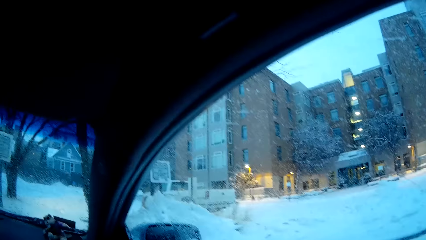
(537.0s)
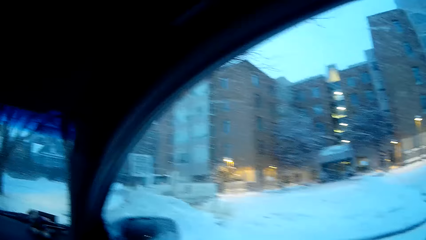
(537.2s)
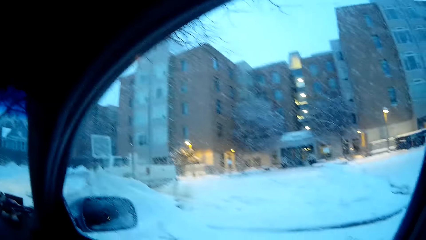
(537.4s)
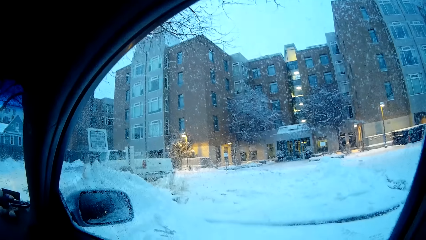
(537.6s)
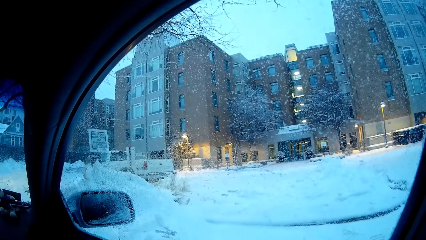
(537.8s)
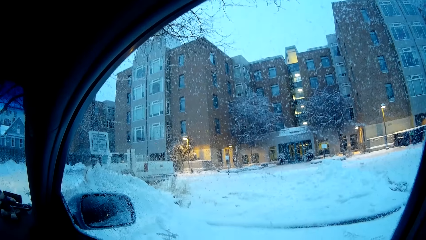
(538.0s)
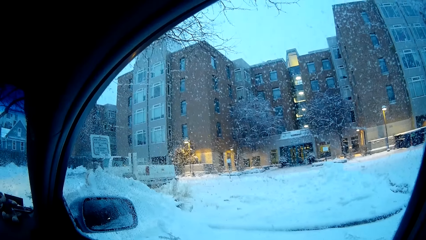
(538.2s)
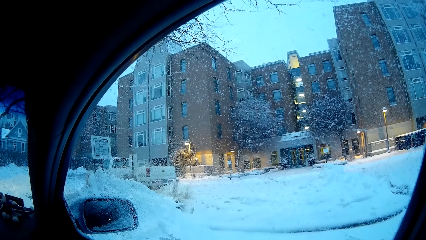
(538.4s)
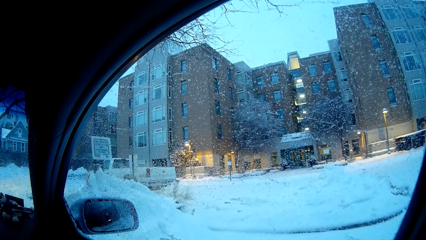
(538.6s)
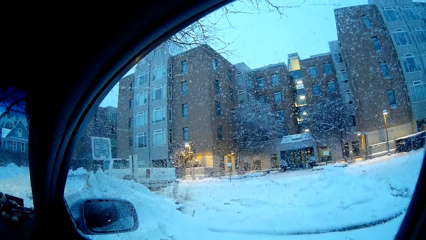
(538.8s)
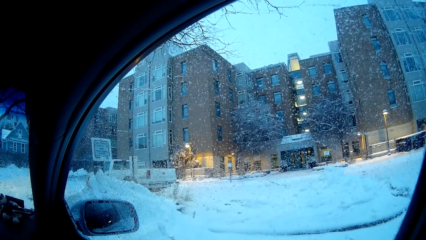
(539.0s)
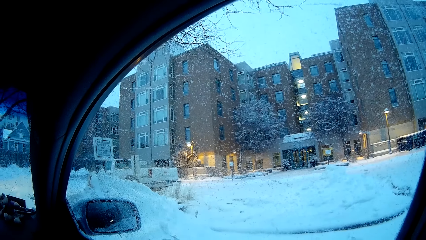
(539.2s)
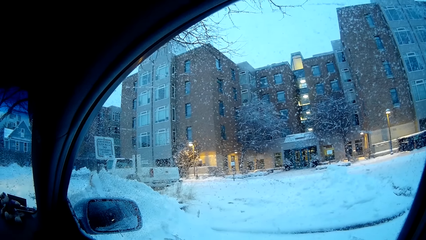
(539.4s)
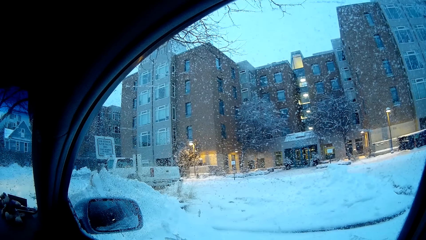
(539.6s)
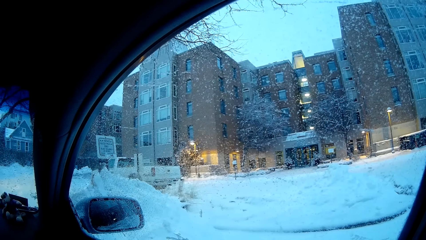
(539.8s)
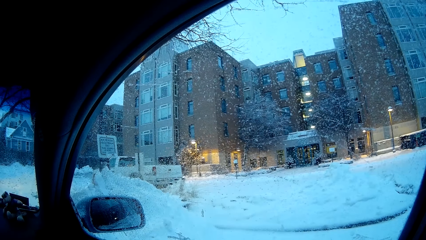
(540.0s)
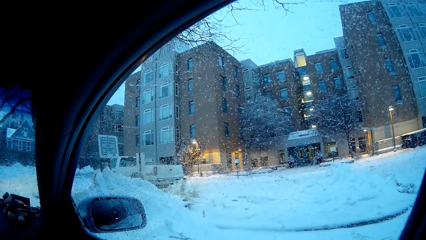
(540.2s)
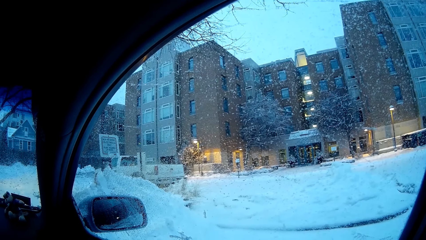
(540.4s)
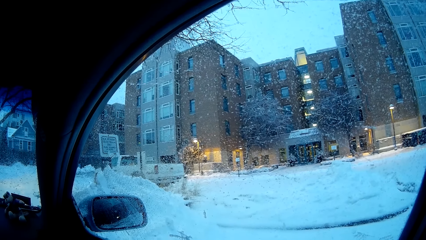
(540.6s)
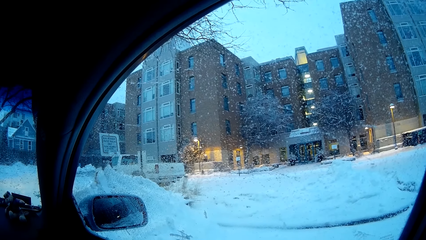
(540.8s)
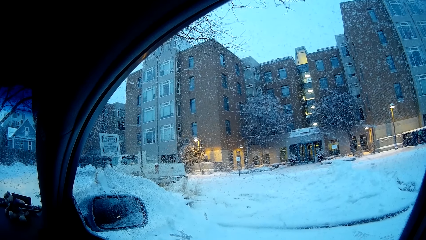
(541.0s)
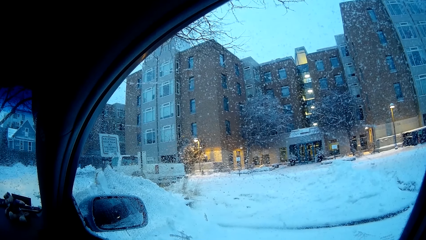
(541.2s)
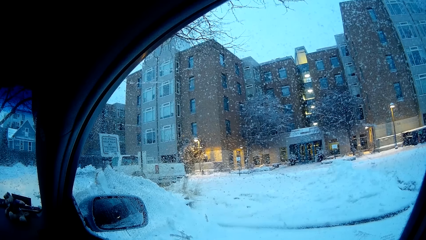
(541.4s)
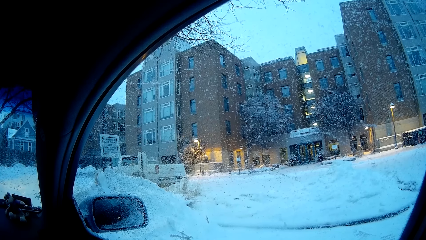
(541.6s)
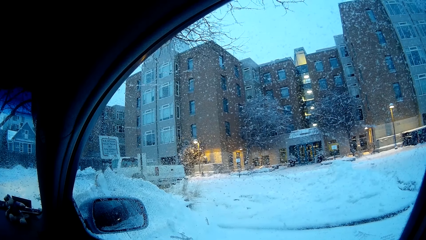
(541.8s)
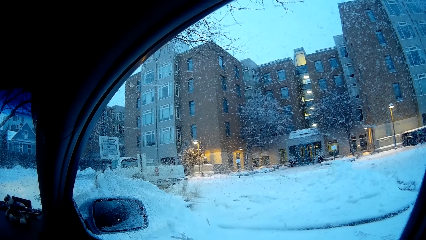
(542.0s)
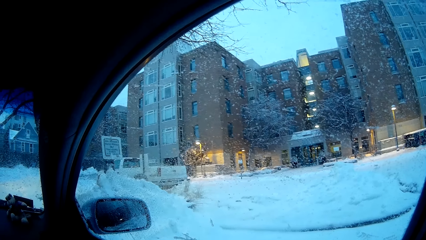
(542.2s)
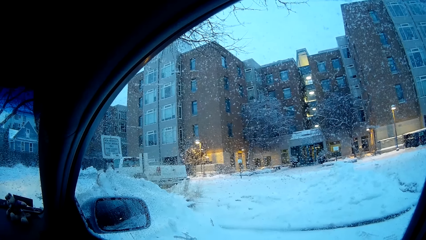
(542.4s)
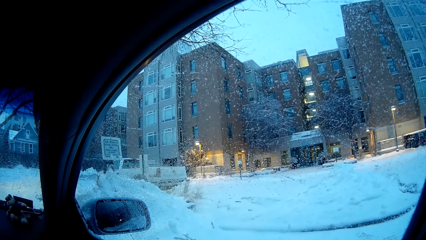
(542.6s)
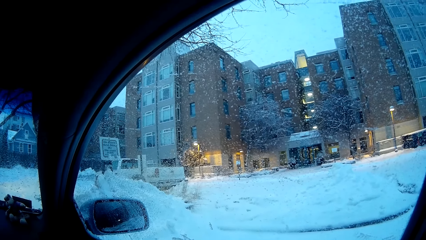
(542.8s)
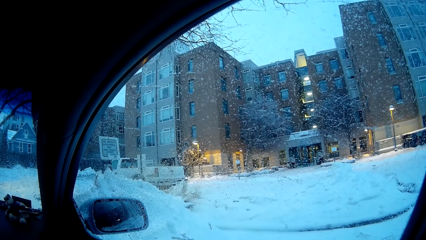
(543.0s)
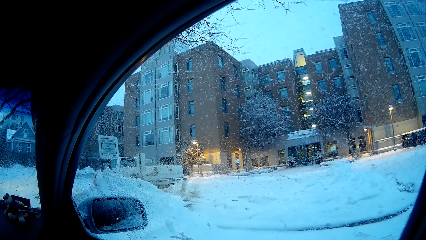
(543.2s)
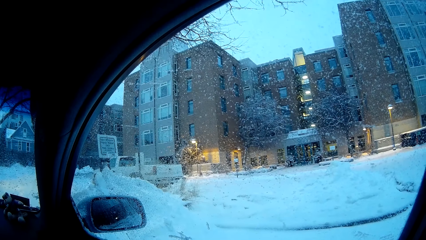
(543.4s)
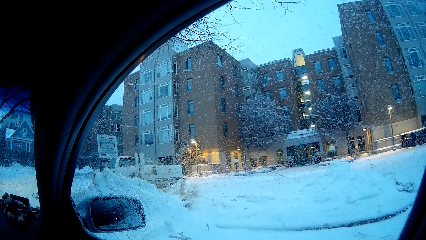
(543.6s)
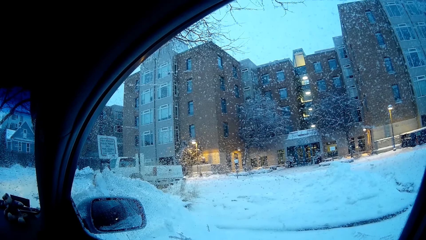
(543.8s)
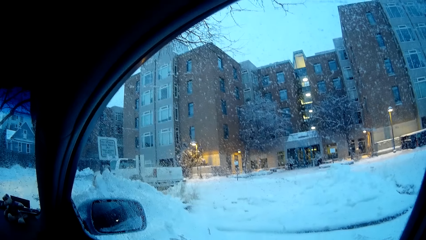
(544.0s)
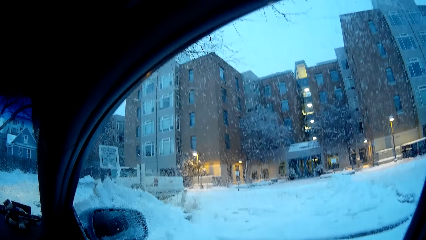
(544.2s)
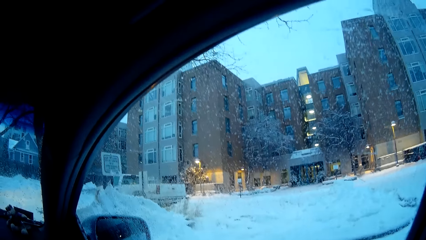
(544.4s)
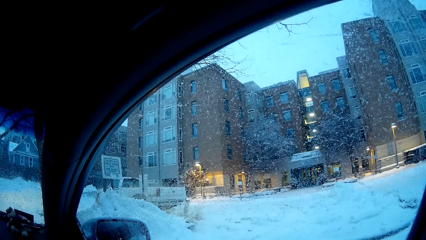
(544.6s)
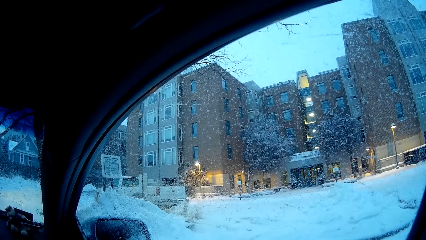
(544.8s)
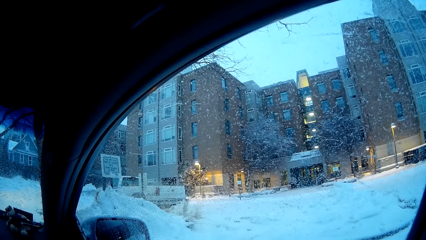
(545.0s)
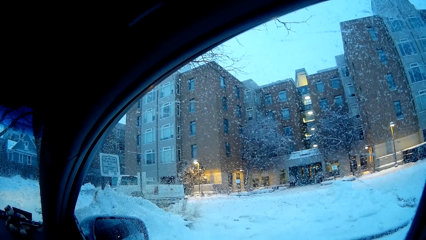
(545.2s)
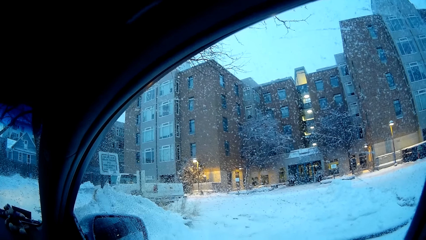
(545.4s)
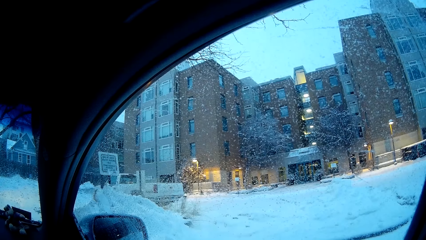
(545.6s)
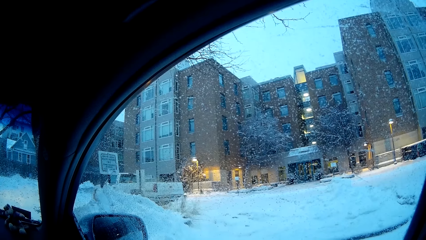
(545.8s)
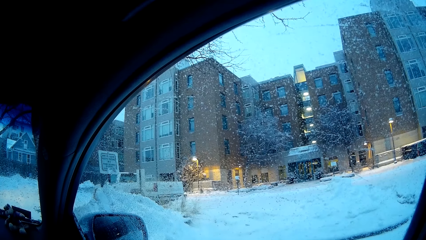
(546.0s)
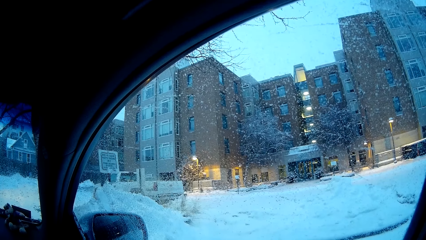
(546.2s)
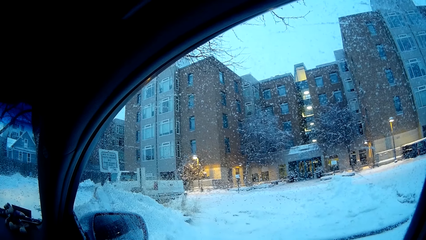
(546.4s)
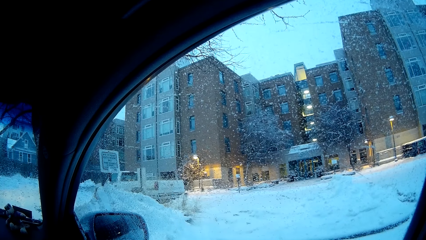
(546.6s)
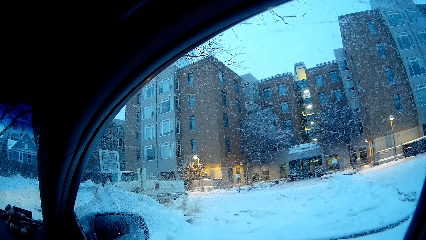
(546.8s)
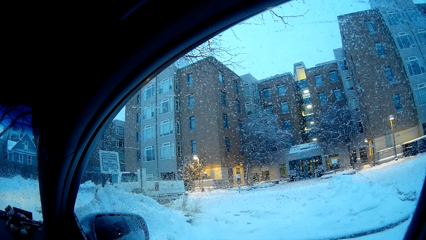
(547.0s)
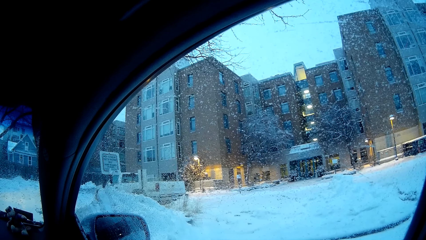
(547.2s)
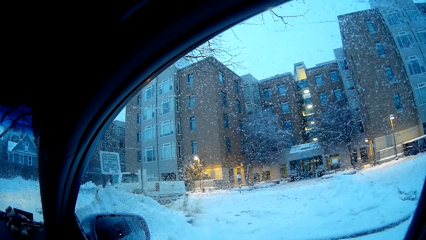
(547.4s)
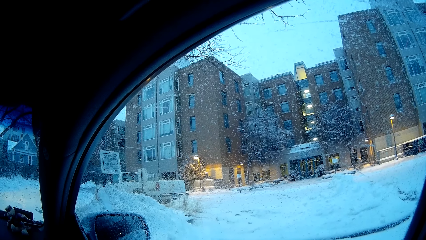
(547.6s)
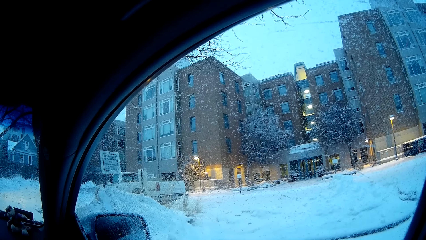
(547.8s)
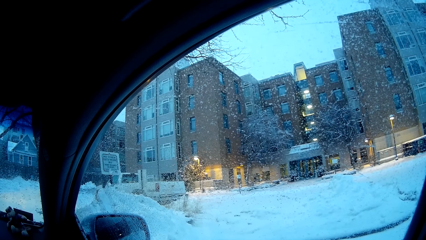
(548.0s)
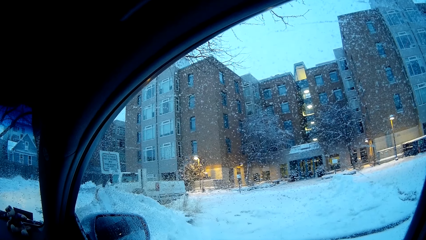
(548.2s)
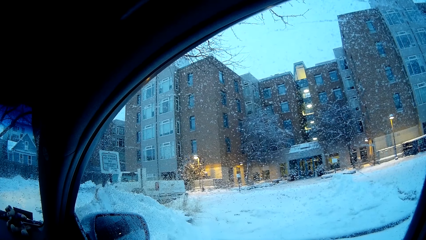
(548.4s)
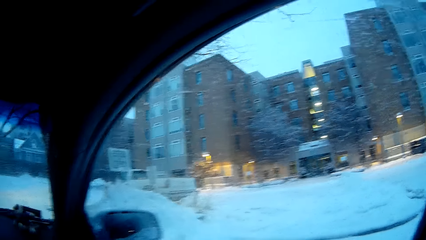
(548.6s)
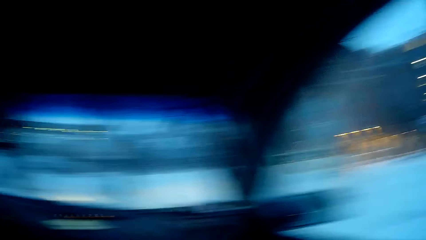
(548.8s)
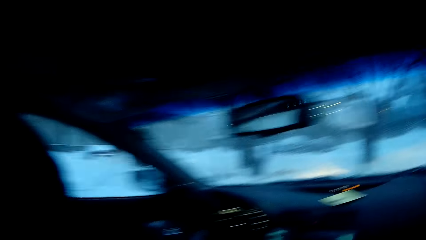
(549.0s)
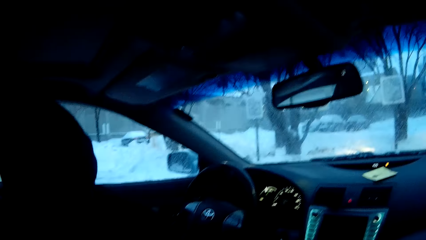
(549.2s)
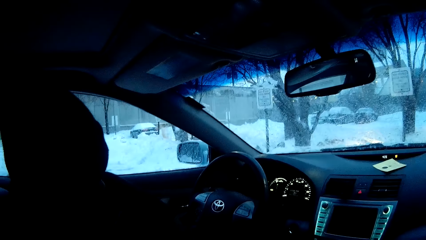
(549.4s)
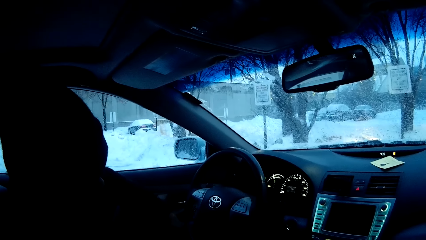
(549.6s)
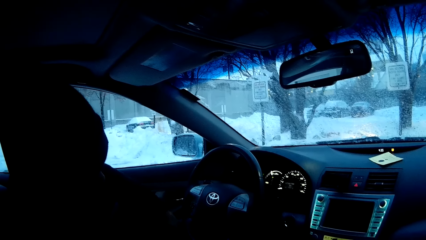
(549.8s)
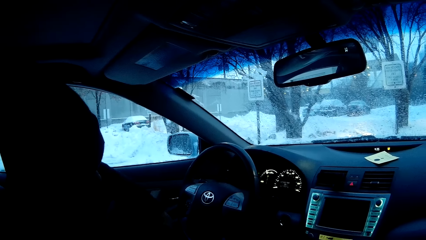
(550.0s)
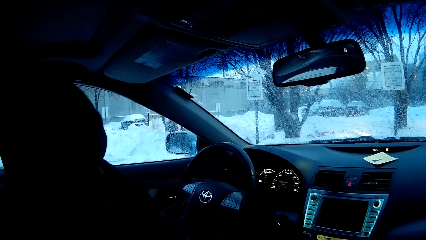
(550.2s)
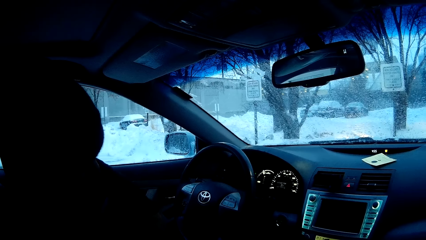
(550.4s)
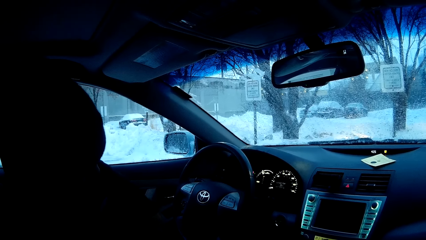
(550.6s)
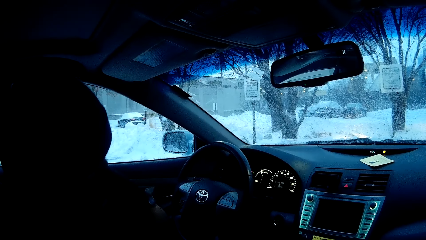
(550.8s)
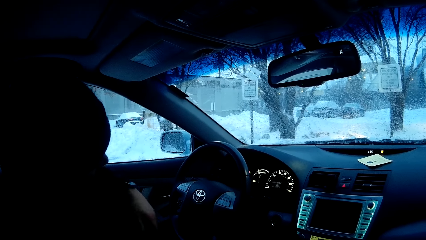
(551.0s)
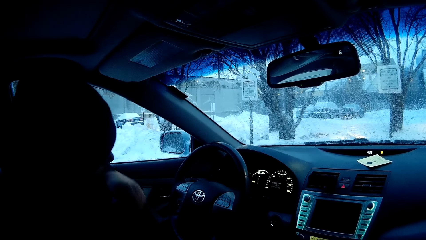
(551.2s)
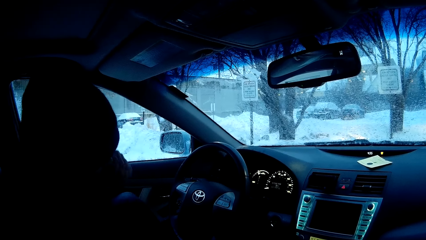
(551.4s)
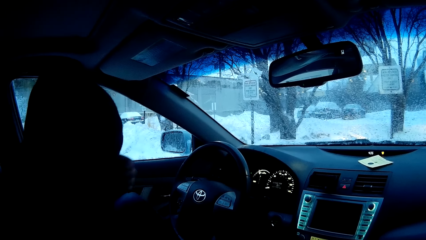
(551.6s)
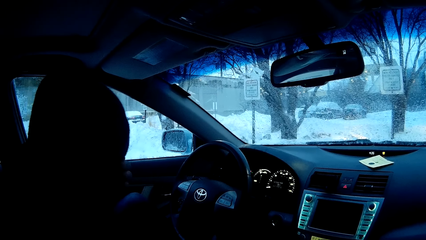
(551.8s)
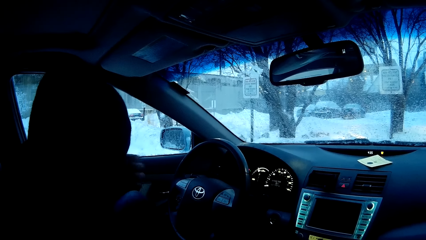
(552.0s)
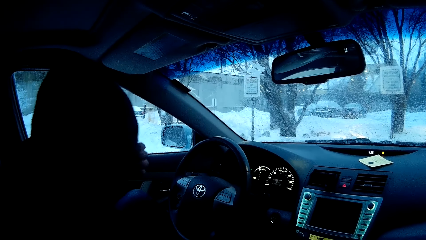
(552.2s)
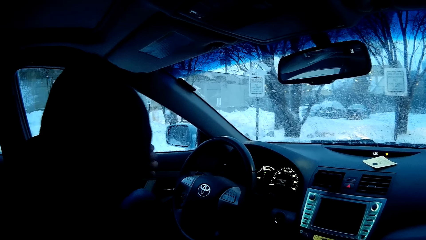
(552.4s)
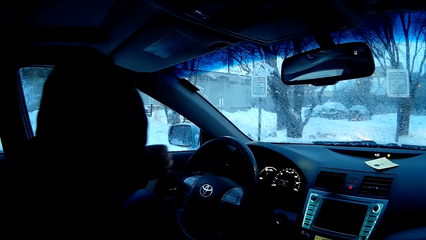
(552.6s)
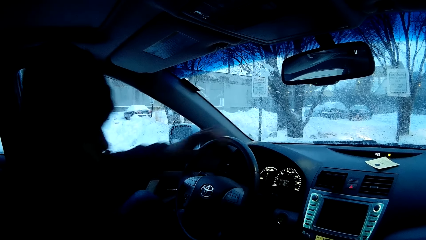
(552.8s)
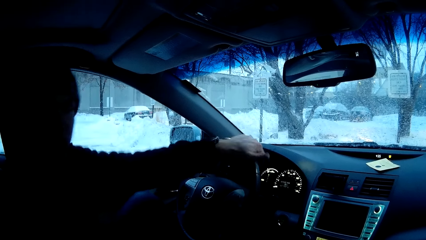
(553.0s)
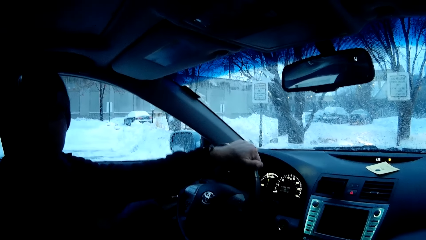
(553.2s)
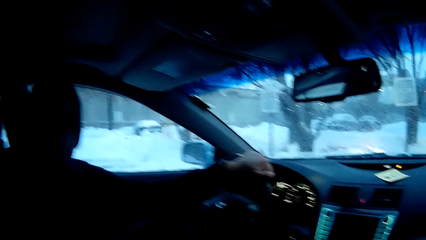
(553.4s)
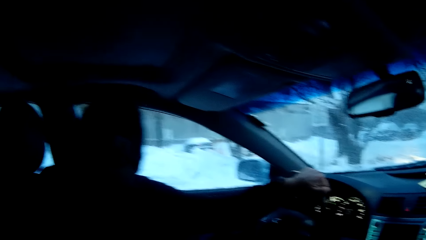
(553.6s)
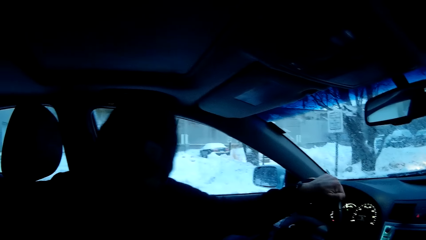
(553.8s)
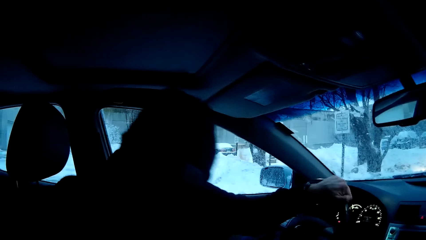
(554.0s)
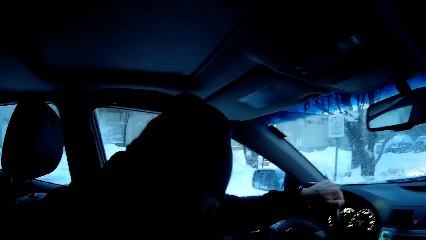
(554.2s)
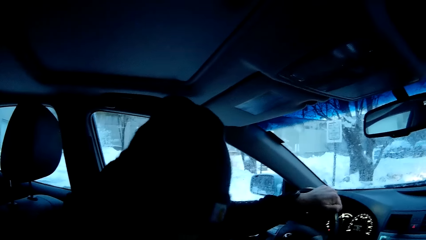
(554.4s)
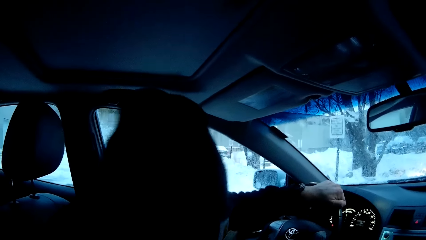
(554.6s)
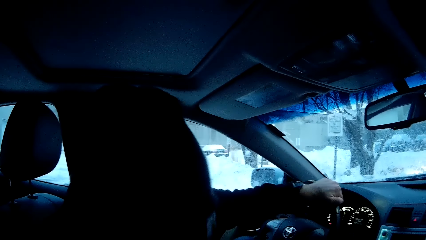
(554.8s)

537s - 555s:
The camera wearer looks outside the window. They look around the snow. The man picks the shoe from the back. The man dialogues with the camera wearer.
